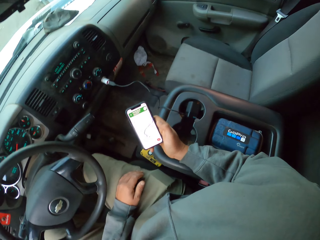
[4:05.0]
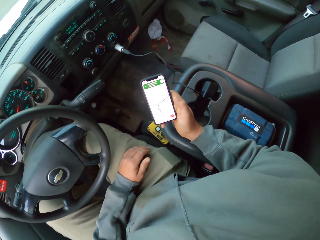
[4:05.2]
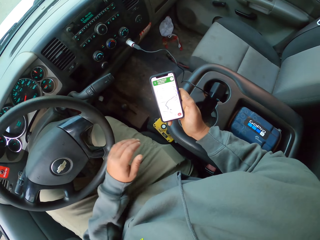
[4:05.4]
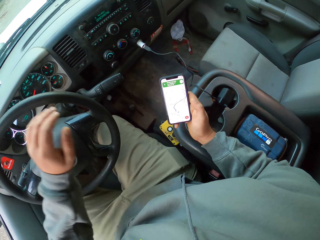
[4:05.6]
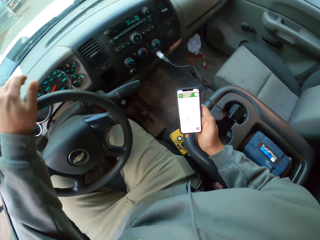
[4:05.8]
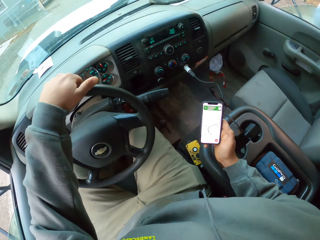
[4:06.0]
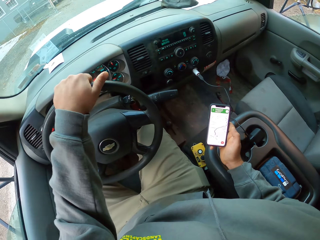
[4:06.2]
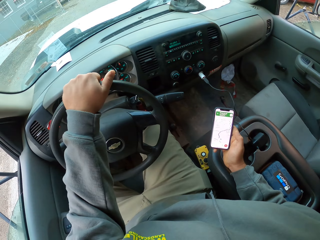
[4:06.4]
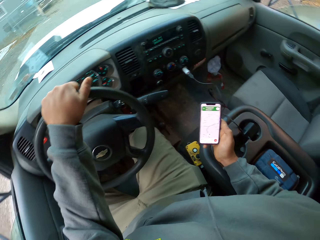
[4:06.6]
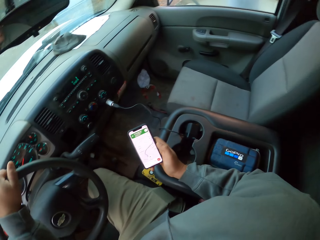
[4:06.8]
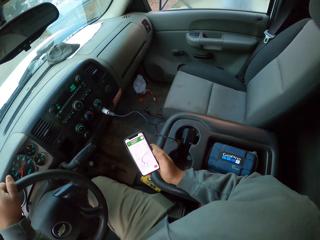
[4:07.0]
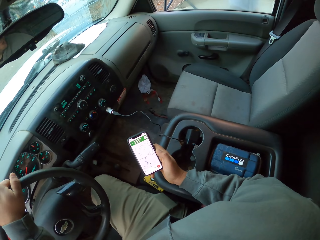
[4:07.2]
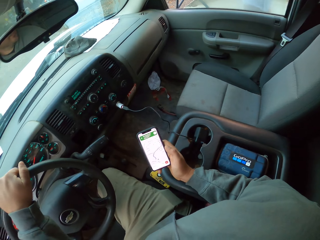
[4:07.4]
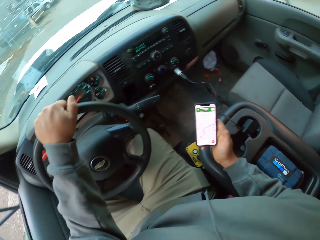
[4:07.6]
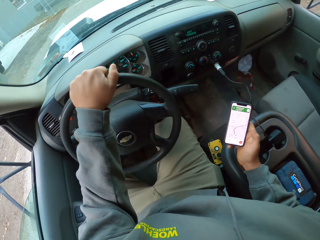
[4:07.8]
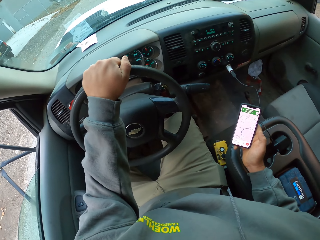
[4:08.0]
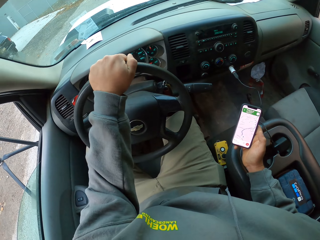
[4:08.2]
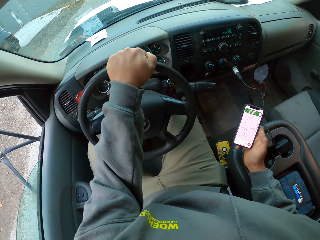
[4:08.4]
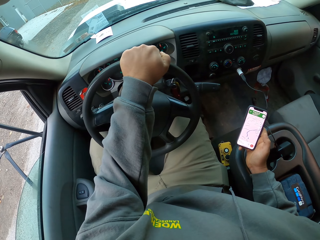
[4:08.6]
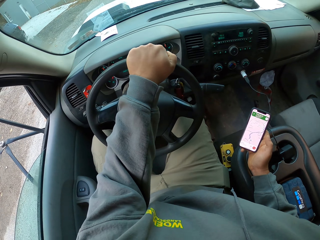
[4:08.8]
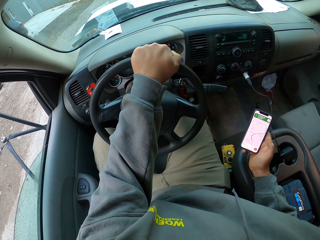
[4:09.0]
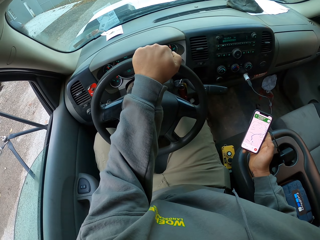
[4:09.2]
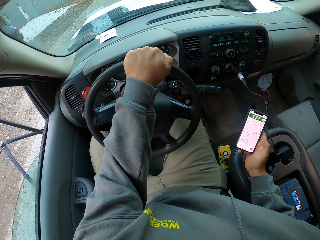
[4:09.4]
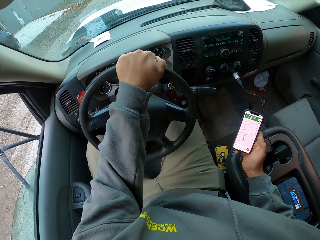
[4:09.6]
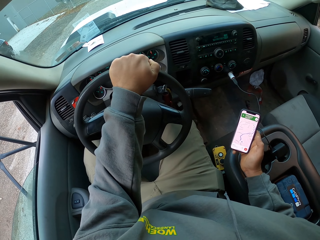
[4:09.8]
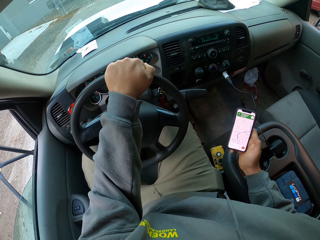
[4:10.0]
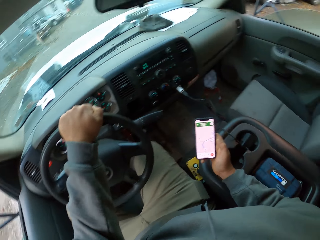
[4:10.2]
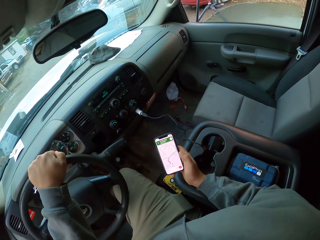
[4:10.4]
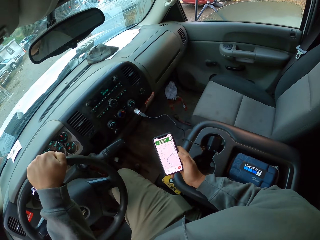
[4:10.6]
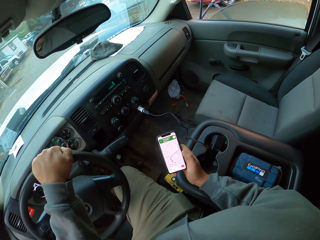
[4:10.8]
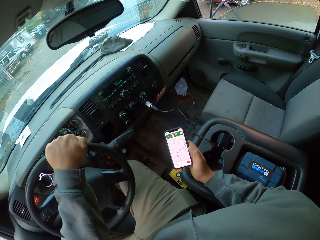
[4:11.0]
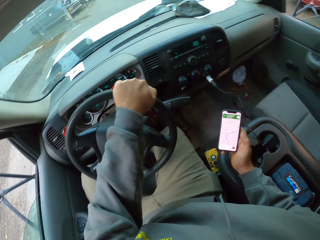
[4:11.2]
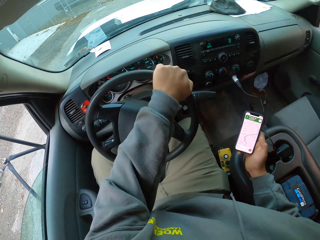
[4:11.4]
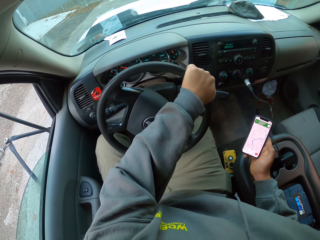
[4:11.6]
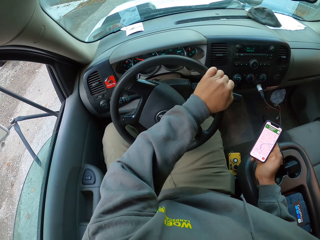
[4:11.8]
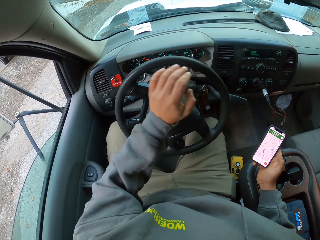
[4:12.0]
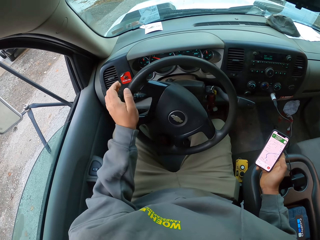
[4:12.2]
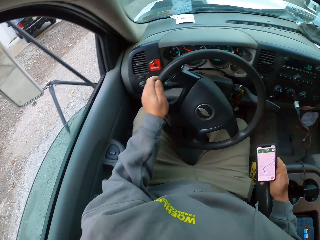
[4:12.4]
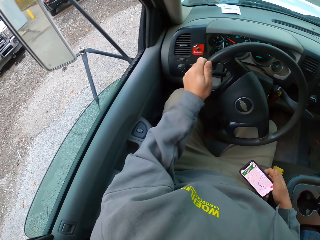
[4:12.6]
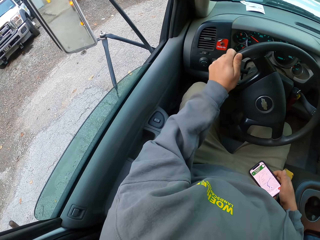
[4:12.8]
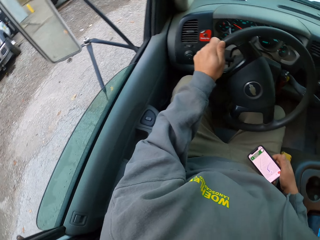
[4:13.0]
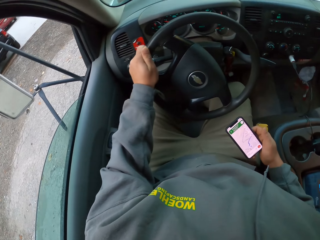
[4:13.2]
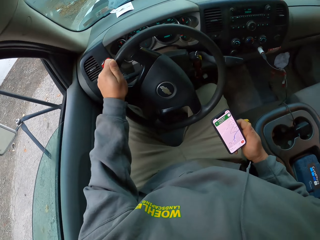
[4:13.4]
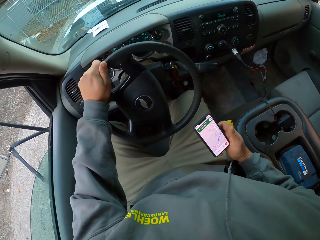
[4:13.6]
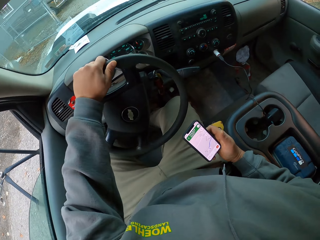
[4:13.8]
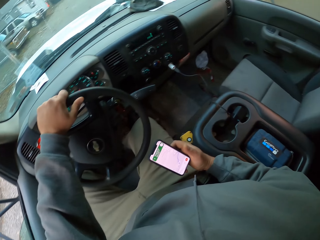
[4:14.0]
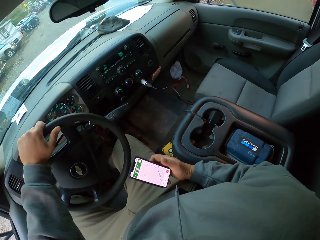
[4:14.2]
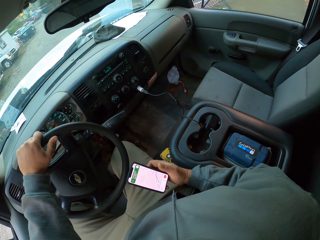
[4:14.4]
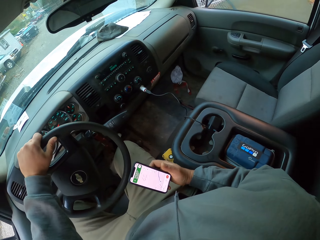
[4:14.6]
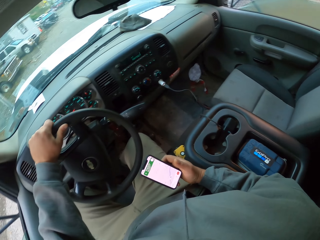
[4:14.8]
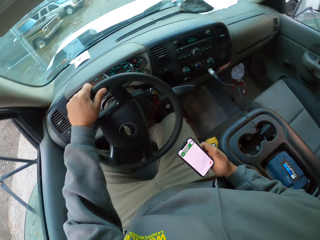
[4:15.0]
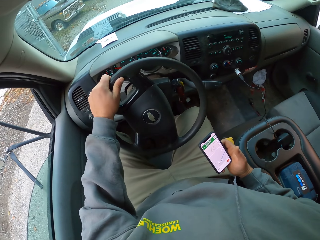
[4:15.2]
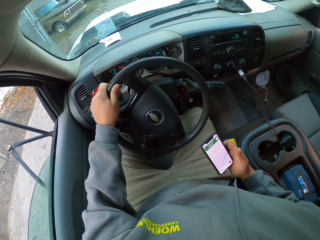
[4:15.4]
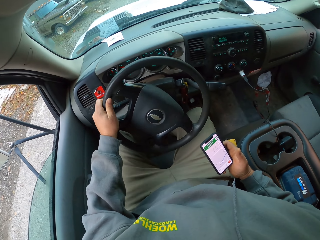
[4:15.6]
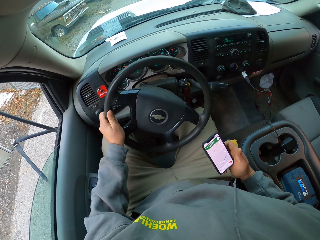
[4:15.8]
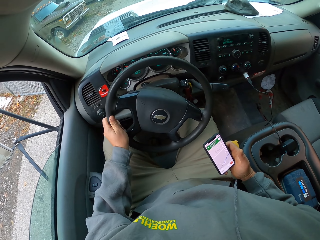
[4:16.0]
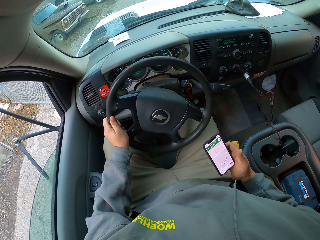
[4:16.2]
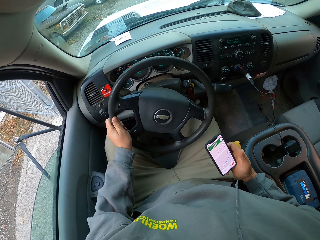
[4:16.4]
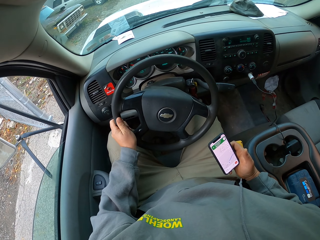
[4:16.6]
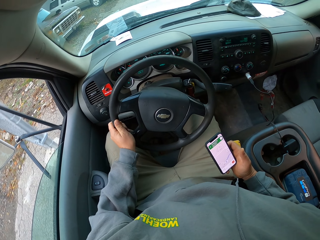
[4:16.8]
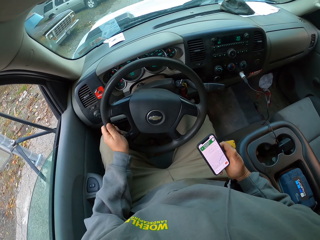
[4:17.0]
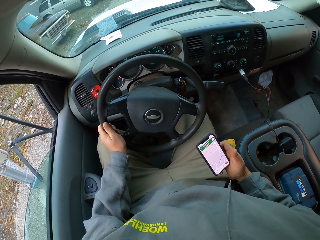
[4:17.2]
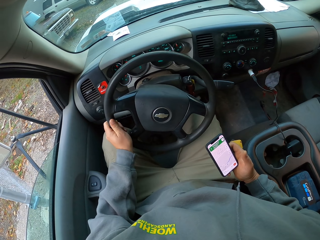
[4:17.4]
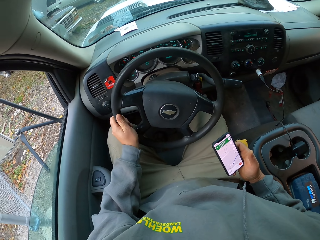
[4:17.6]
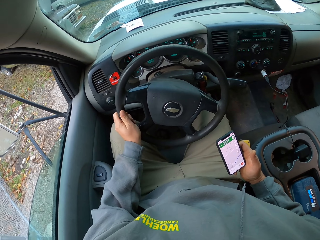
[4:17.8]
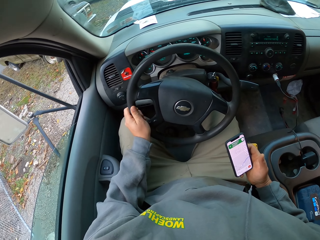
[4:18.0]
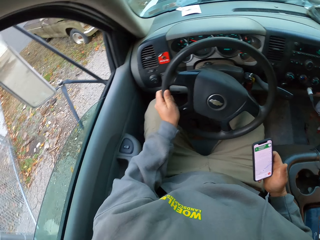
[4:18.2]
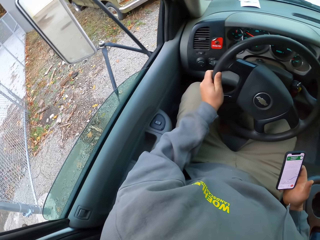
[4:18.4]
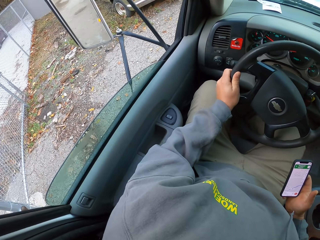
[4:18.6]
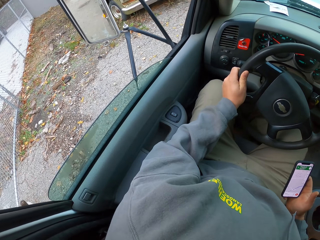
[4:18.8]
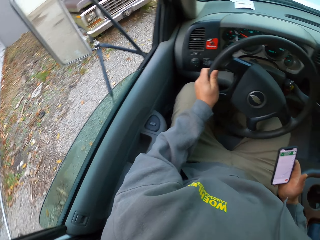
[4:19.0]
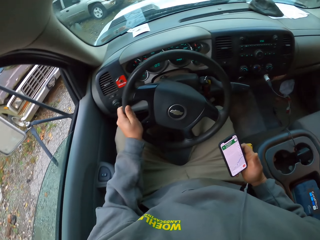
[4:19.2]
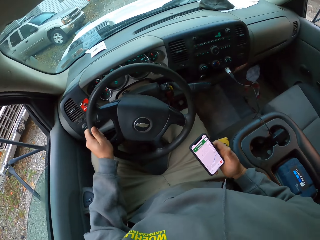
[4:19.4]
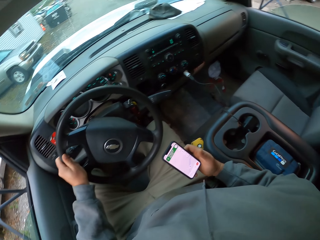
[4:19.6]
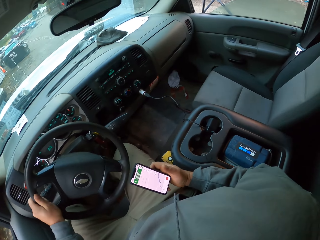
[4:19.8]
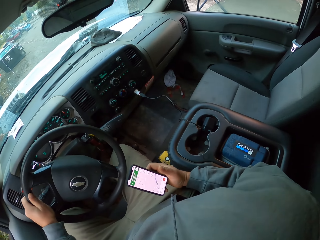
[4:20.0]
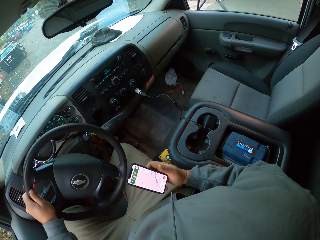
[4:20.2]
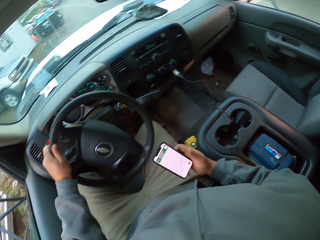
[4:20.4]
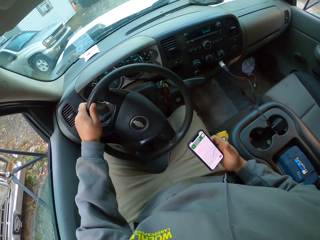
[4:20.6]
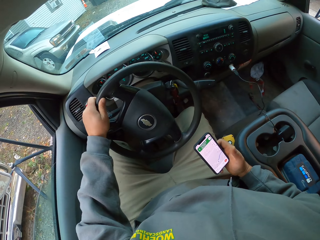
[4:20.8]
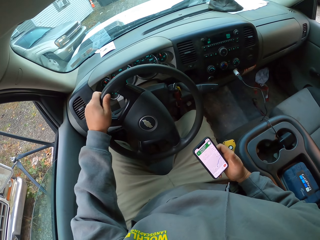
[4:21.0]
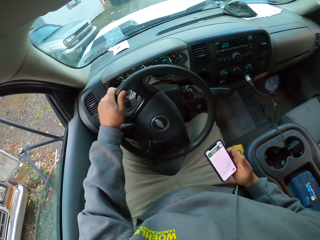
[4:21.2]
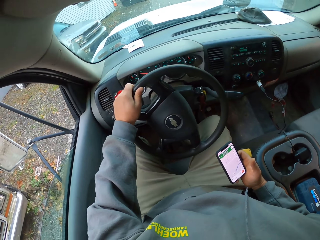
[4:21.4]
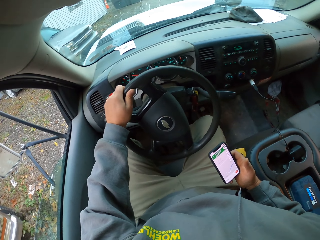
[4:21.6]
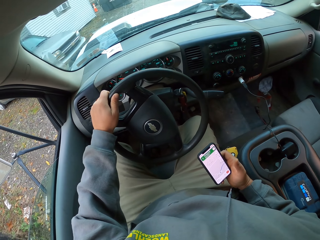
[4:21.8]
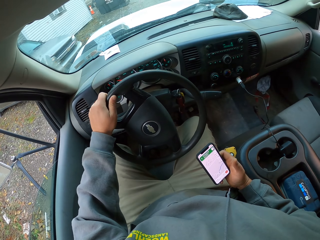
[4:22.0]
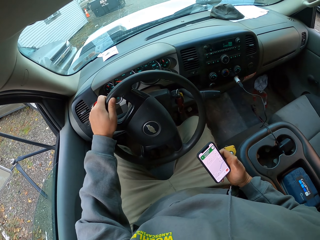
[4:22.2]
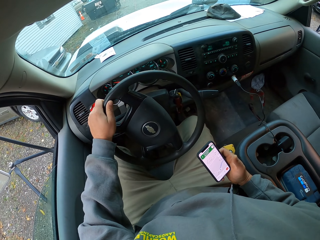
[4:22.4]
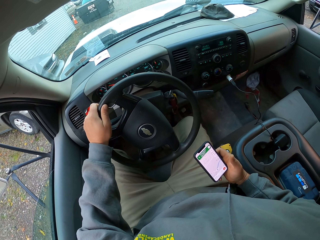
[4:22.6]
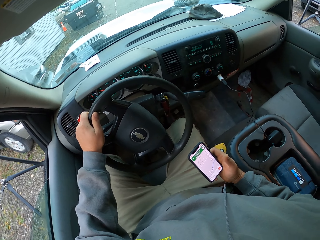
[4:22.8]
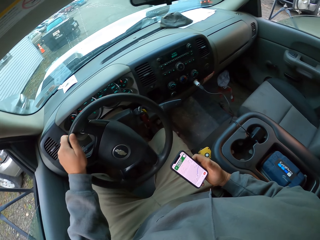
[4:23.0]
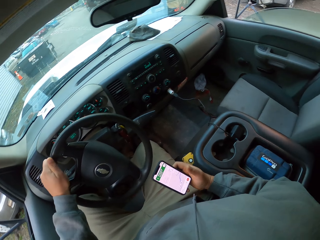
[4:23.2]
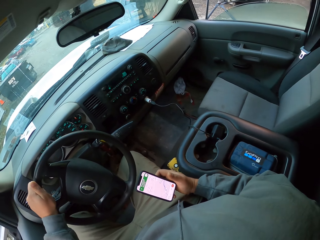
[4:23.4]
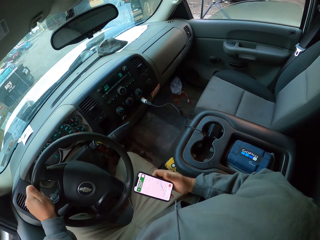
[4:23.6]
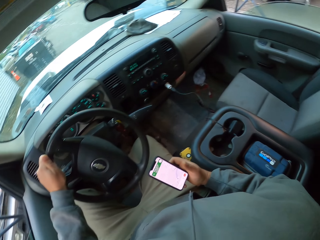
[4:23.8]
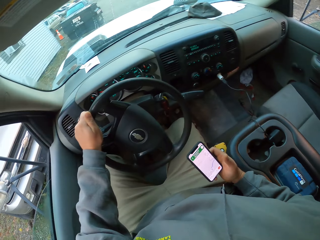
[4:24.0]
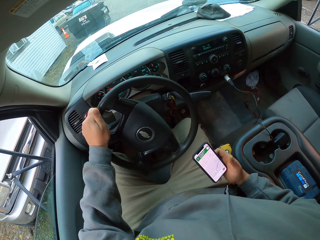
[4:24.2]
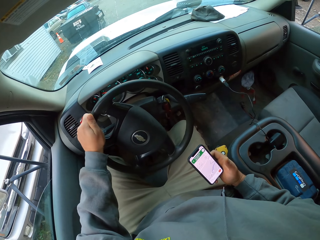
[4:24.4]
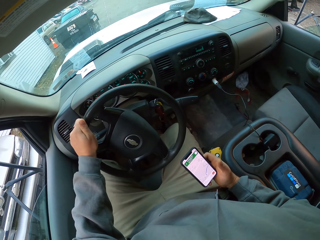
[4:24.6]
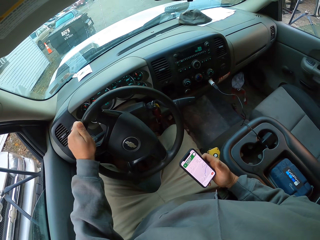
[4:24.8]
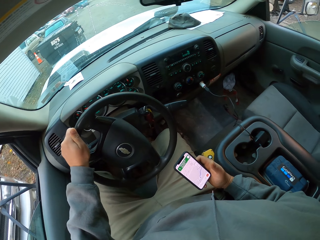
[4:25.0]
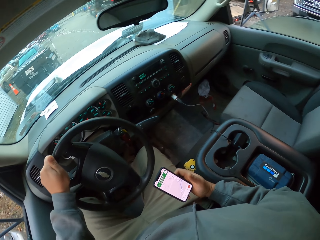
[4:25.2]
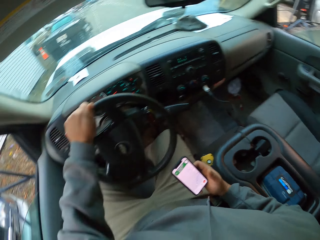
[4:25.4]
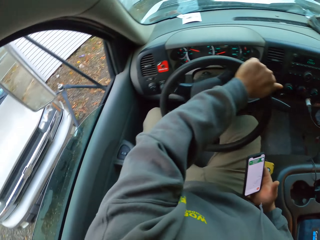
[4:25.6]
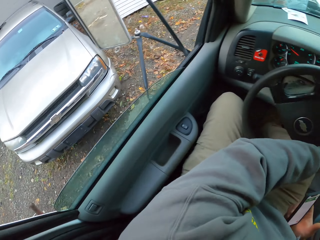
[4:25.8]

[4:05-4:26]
The camera wearer rests his hand on the steering wheel. He holds the steering wheel. He spins the truck and drives the truck. He looks at a phone. He spins the steering wheel. He drives. He looks around.
